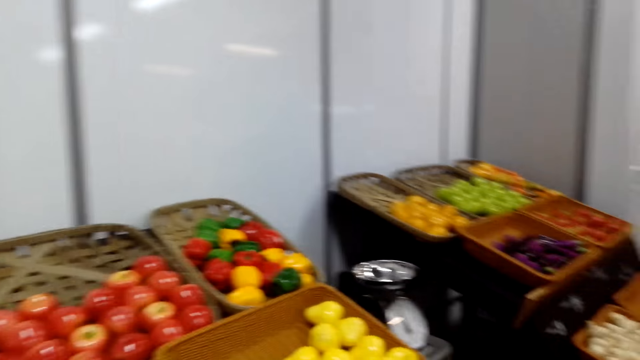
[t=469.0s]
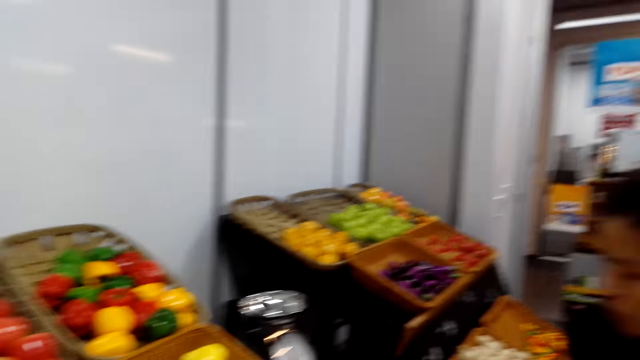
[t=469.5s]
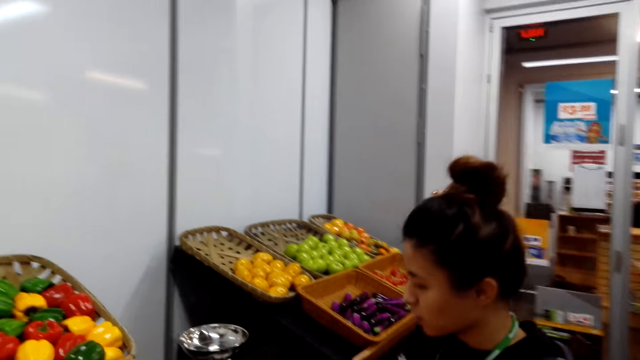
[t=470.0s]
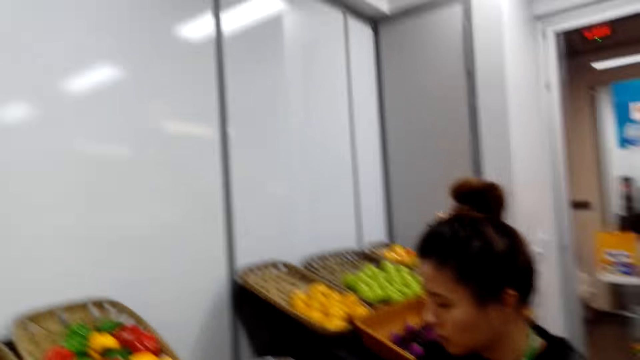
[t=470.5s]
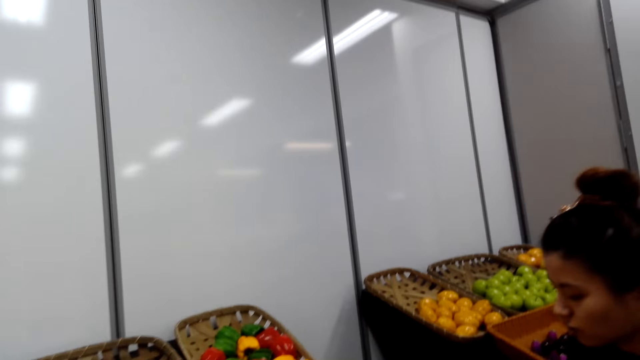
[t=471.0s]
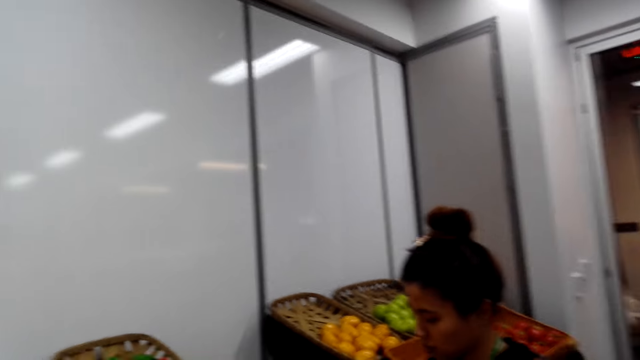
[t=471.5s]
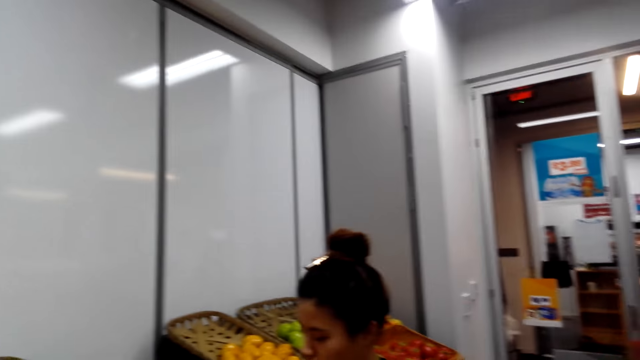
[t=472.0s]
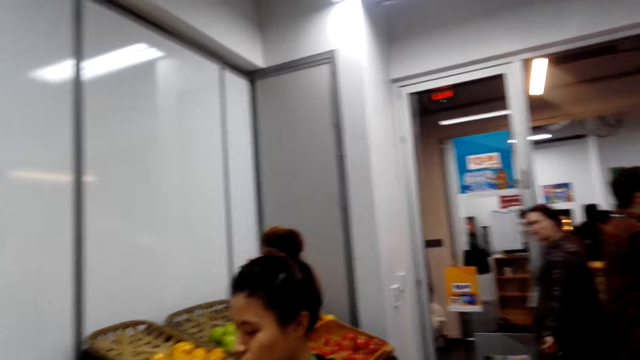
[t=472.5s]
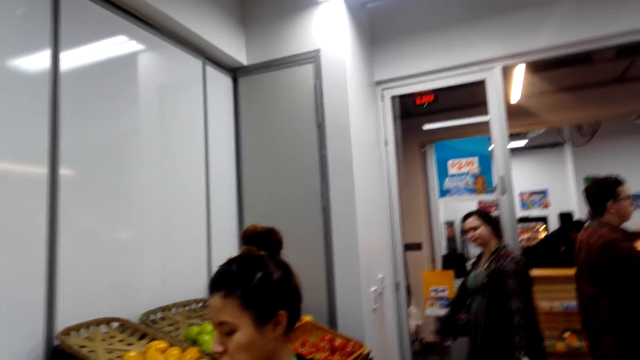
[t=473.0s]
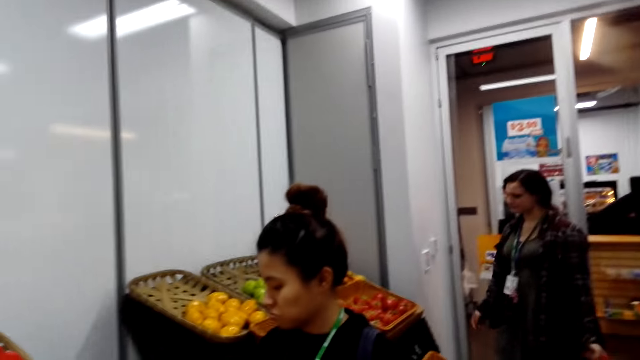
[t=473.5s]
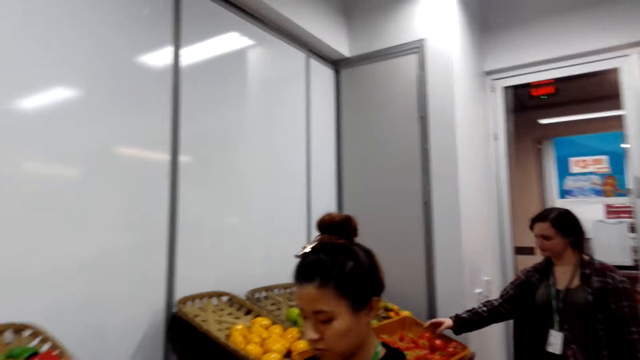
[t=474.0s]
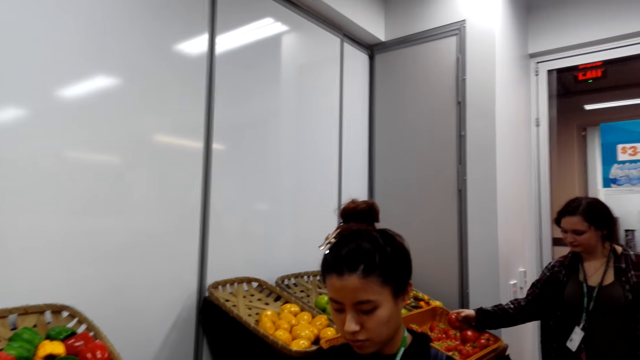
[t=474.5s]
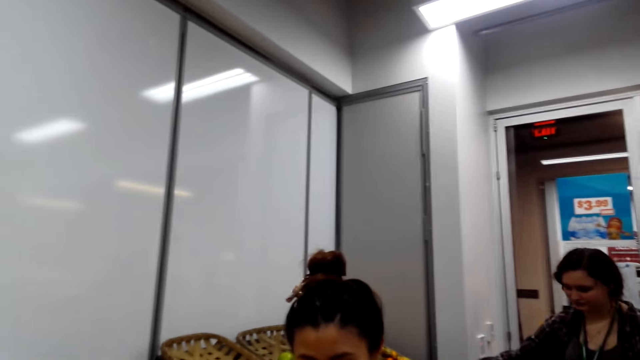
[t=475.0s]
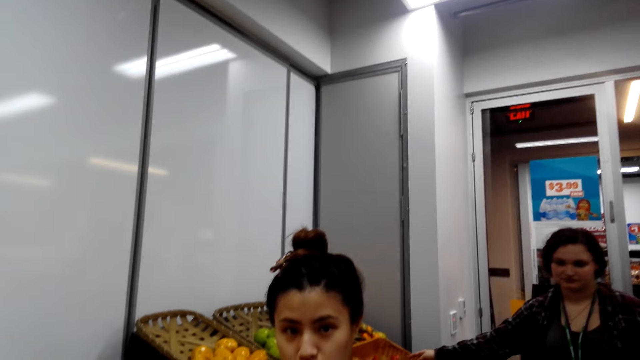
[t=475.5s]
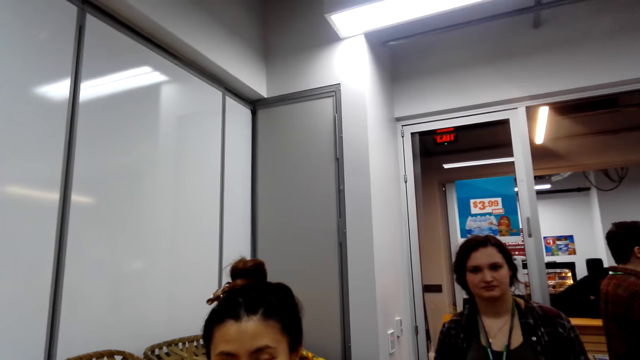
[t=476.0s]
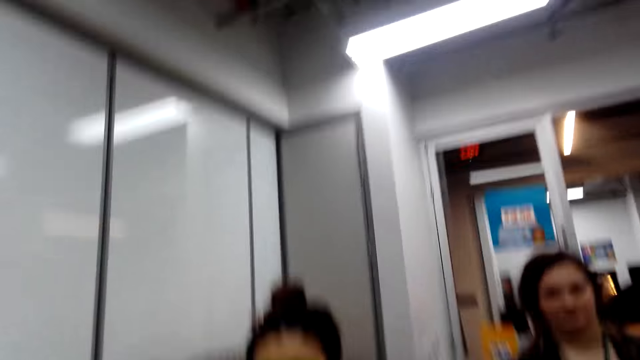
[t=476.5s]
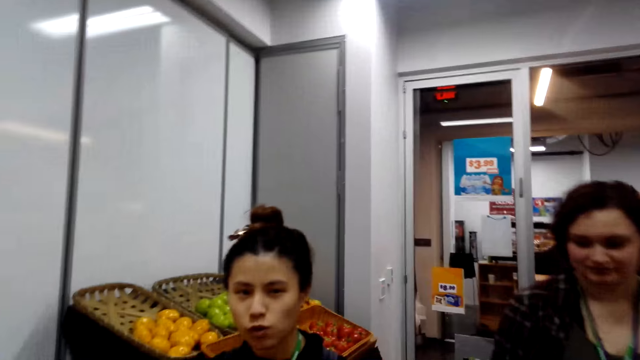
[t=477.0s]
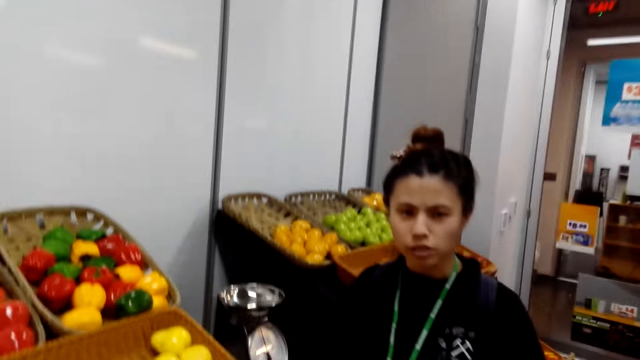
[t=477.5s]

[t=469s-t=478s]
A woman stands in the store. The woman picks a fruit. The camera wearer talks with the woman.

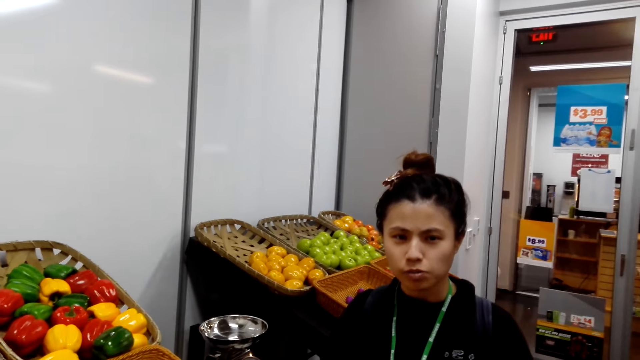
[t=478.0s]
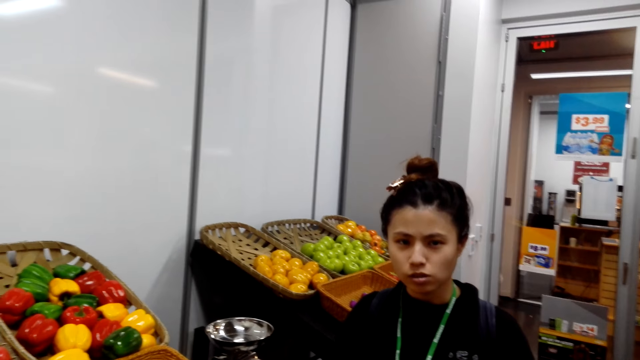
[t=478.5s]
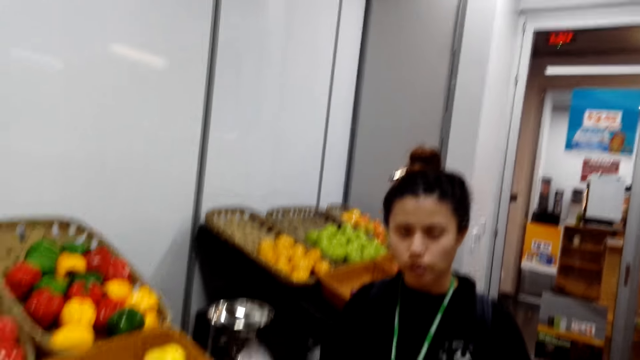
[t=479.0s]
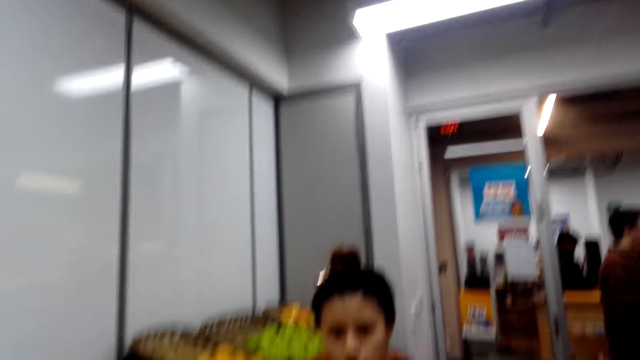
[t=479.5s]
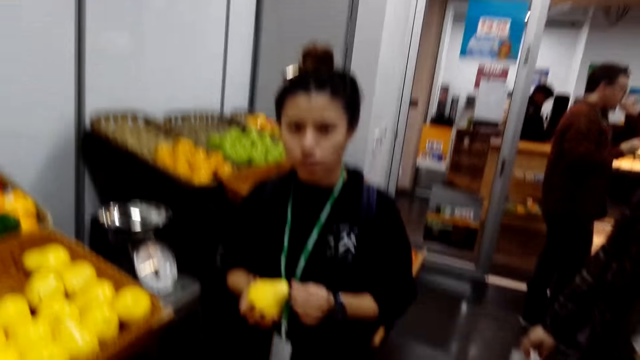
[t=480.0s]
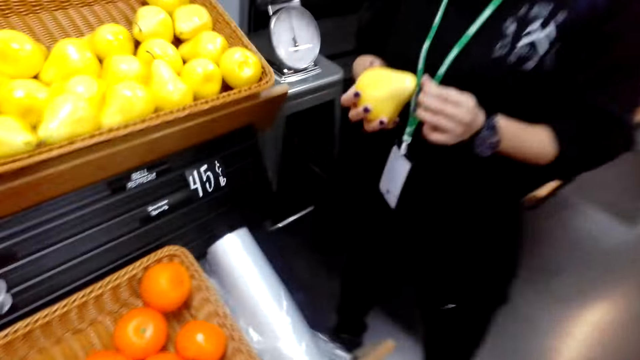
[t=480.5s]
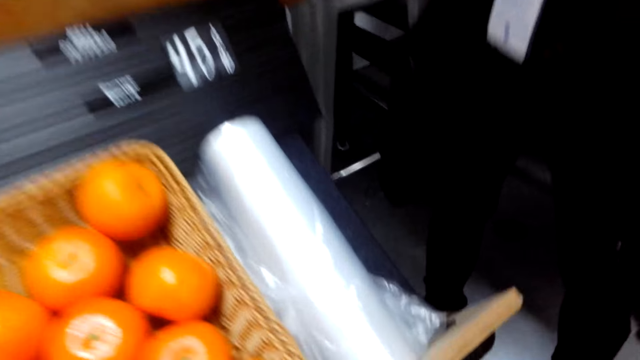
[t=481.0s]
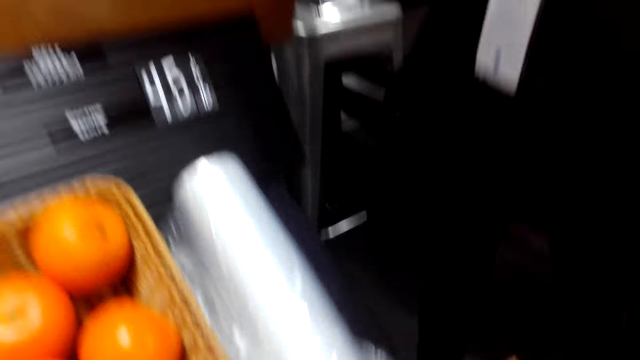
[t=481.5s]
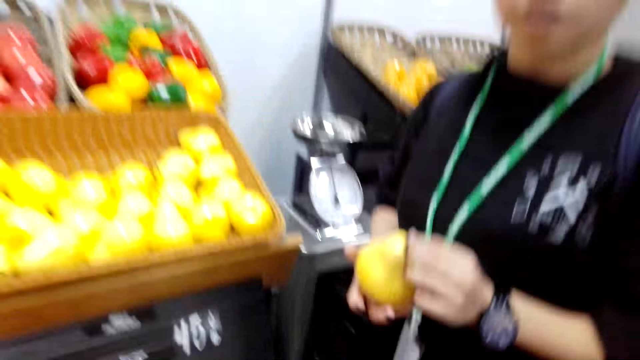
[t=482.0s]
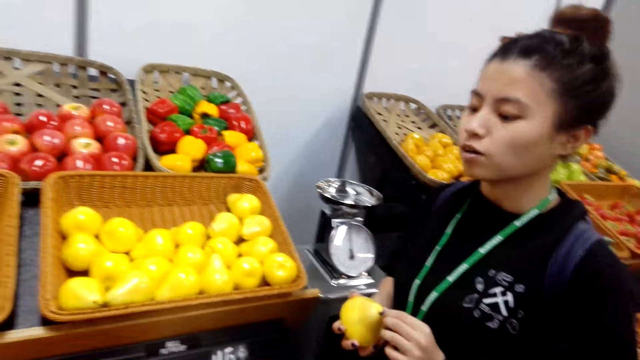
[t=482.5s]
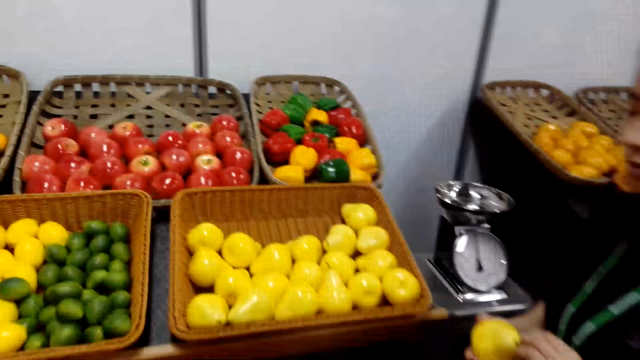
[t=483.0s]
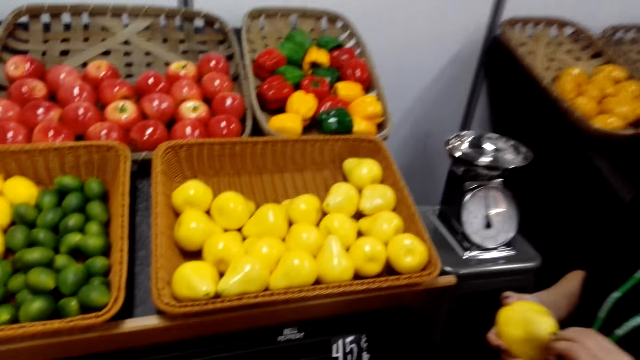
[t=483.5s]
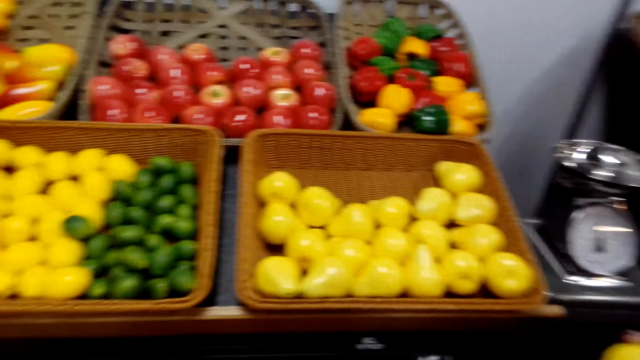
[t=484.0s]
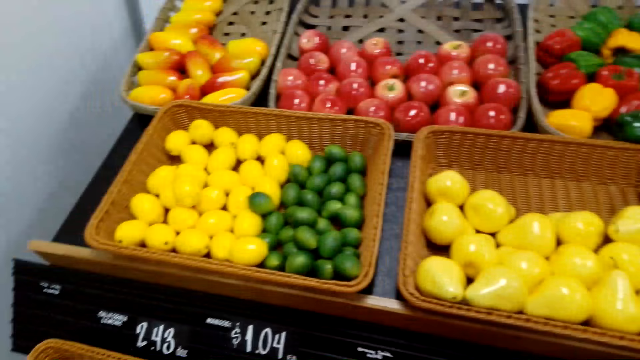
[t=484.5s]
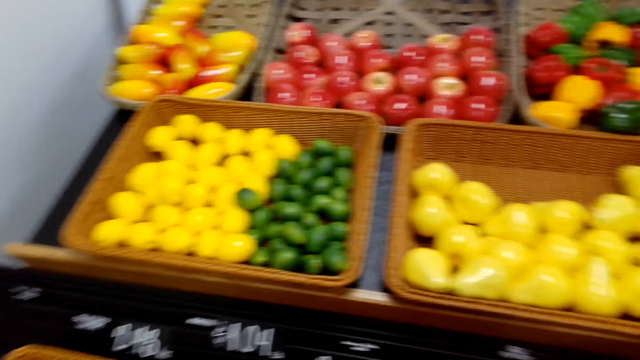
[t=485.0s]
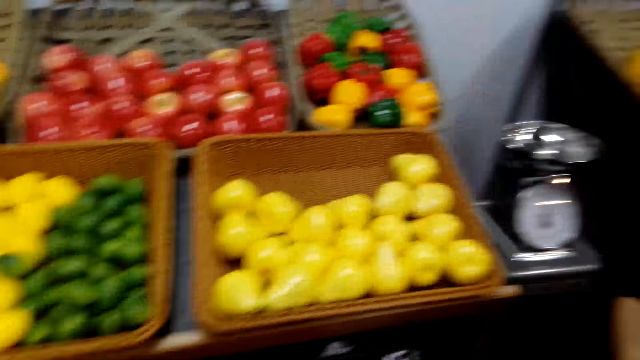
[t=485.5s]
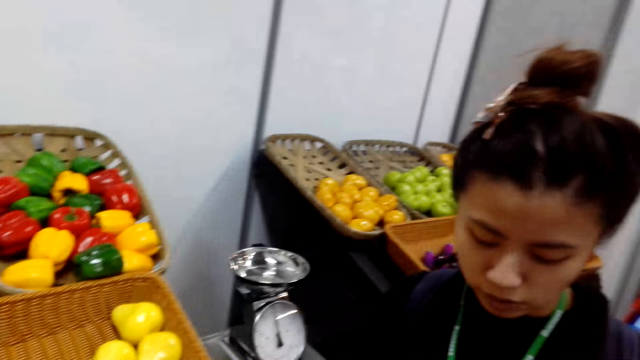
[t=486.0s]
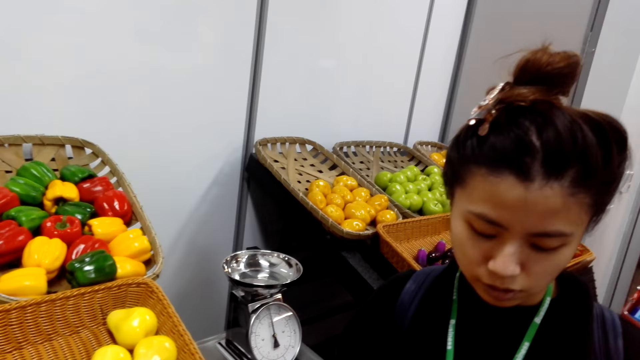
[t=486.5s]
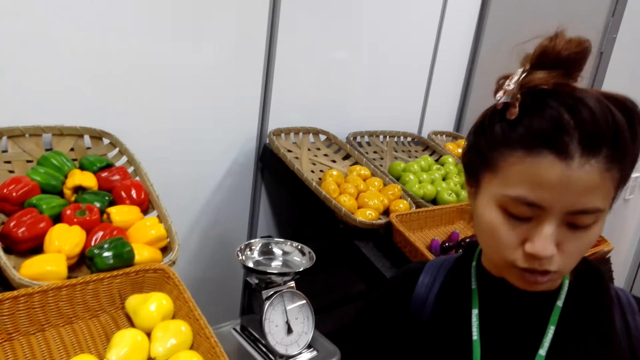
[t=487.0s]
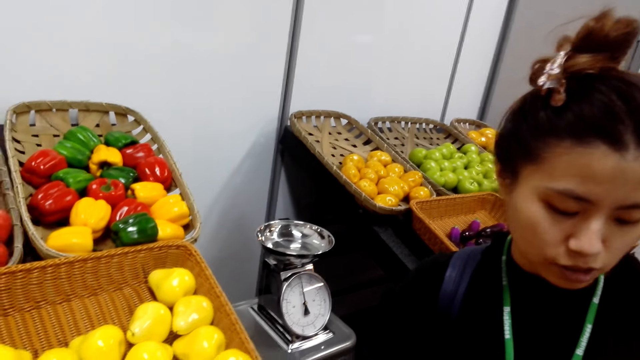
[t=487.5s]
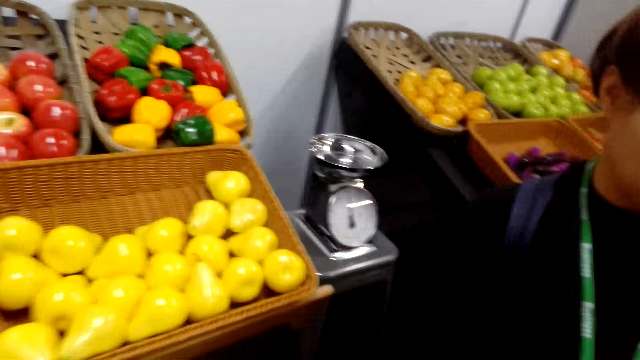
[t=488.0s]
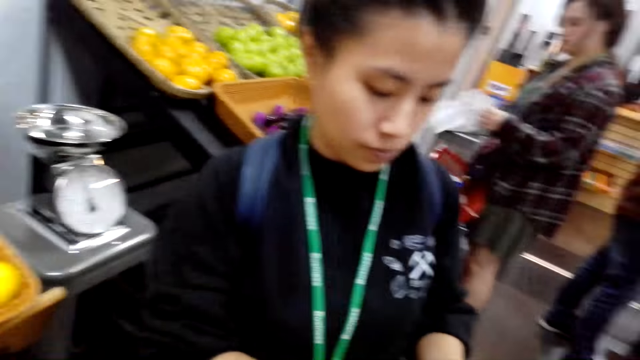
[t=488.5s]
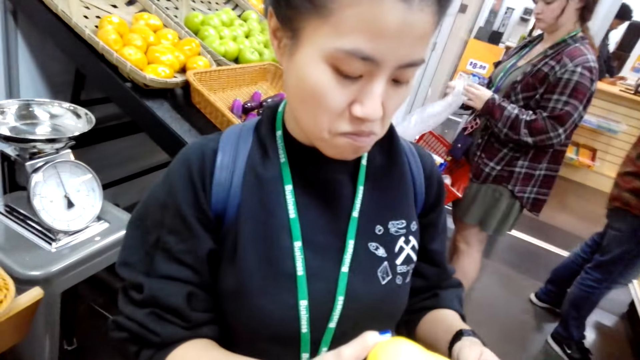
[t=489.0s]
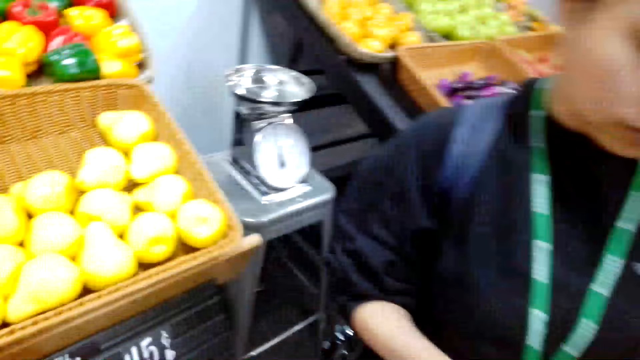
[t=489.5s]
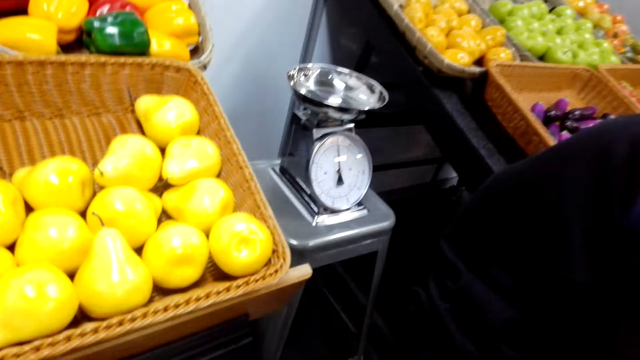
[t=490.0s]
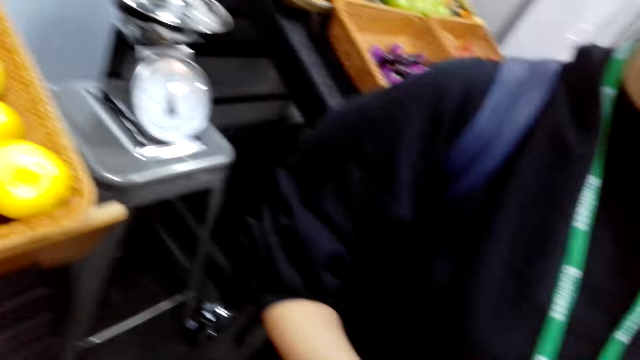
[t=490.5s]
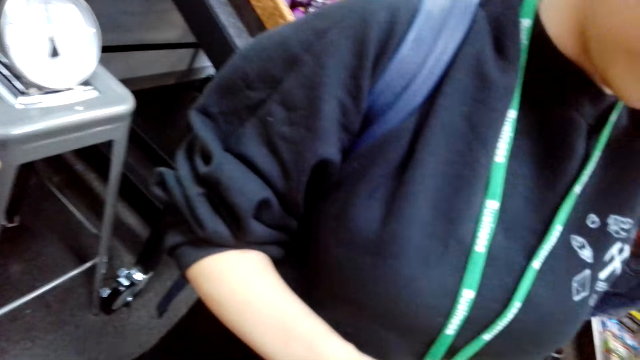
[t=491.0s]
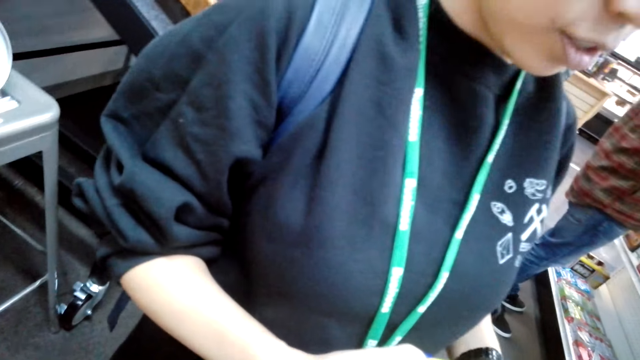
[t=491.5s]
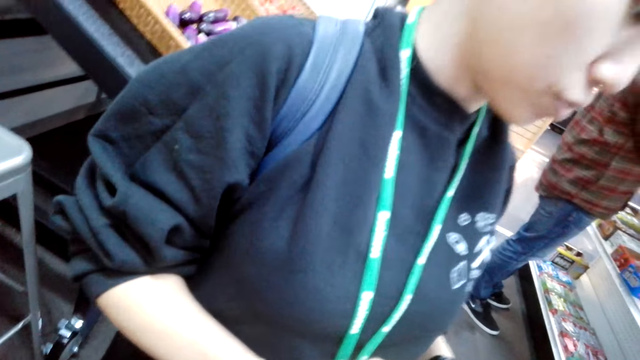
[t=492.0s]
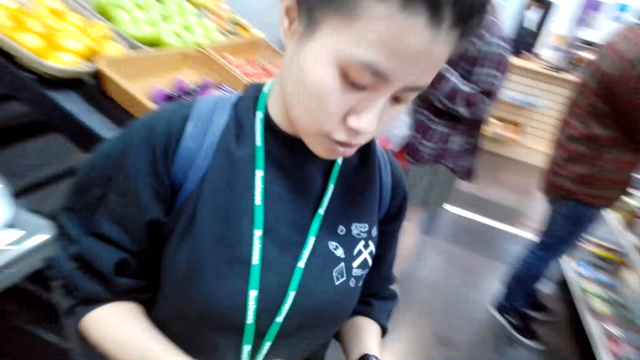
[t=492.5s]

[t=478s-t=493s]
A lady holds a mango in the store. The lady stands in the store.
